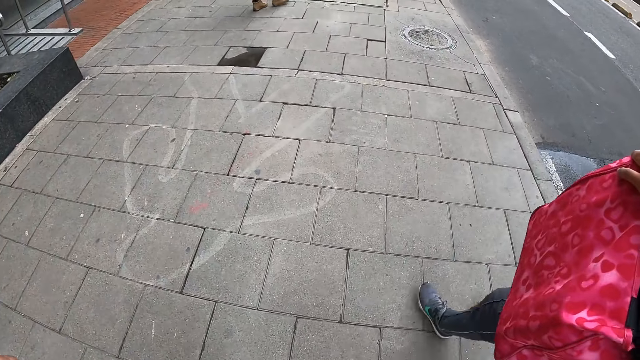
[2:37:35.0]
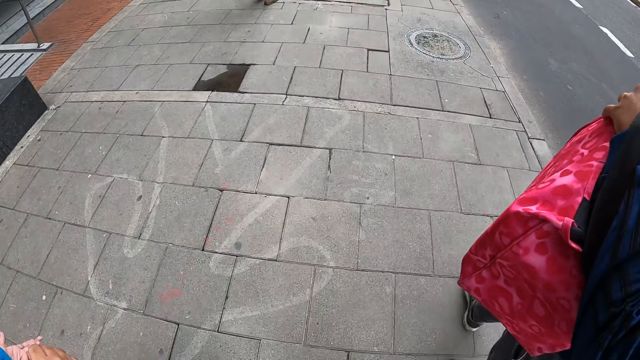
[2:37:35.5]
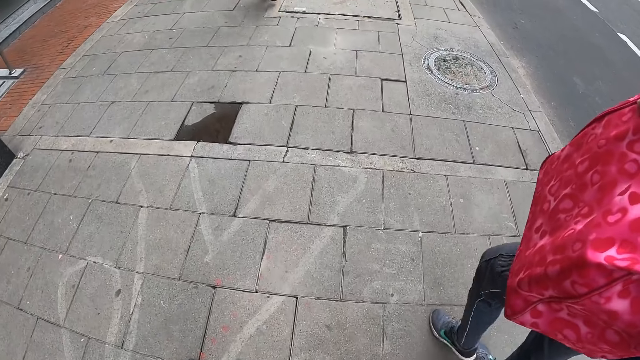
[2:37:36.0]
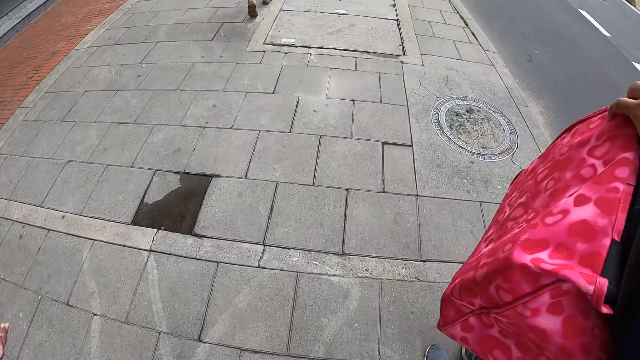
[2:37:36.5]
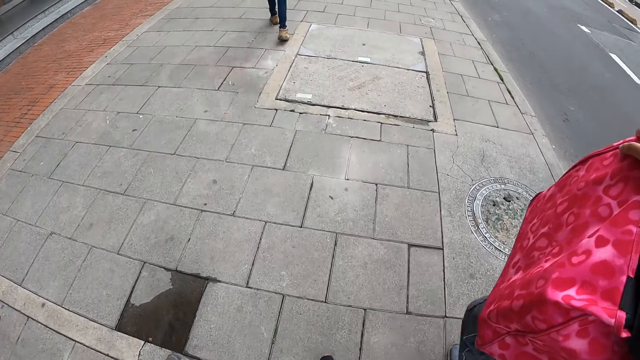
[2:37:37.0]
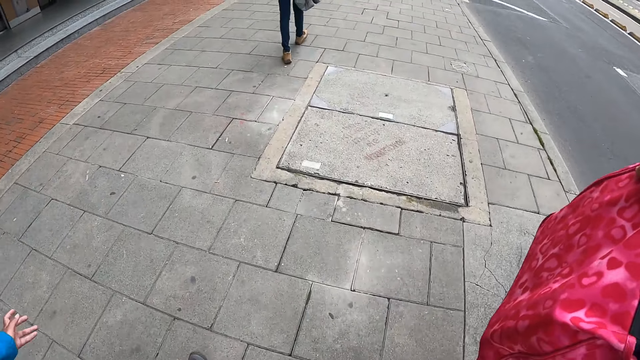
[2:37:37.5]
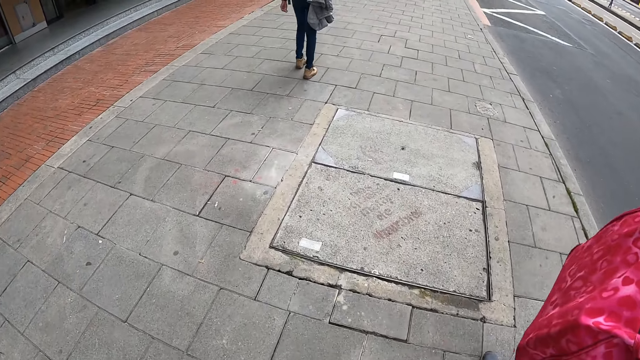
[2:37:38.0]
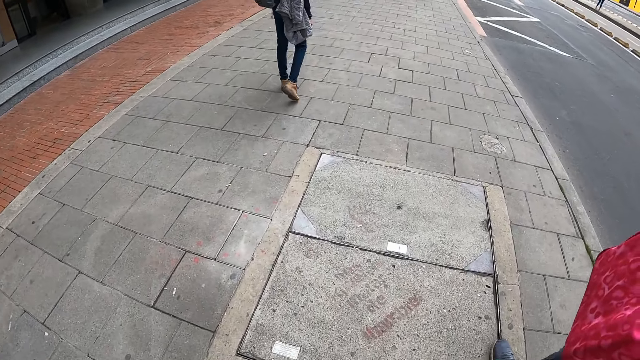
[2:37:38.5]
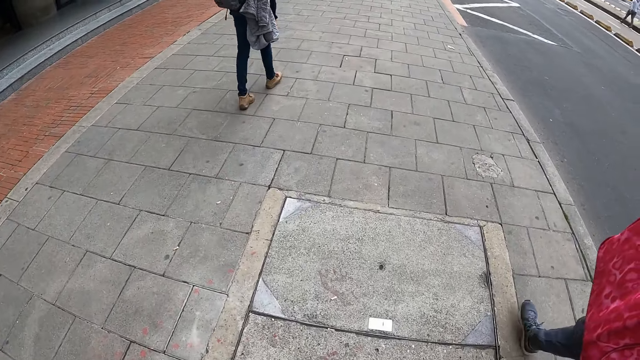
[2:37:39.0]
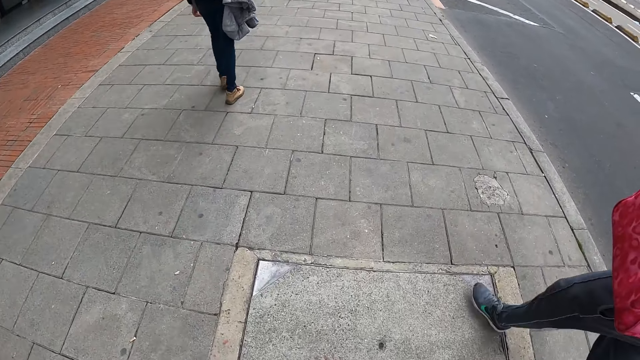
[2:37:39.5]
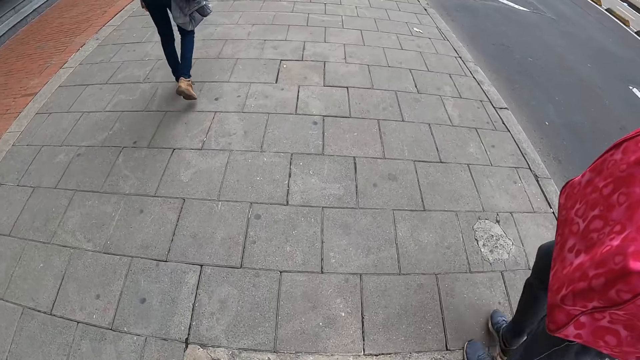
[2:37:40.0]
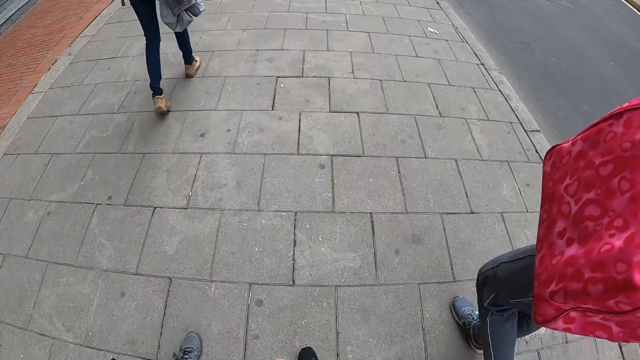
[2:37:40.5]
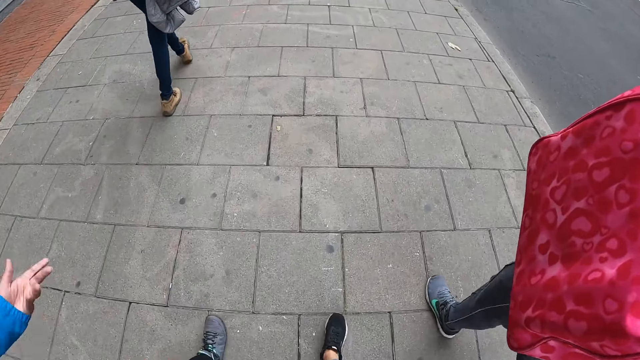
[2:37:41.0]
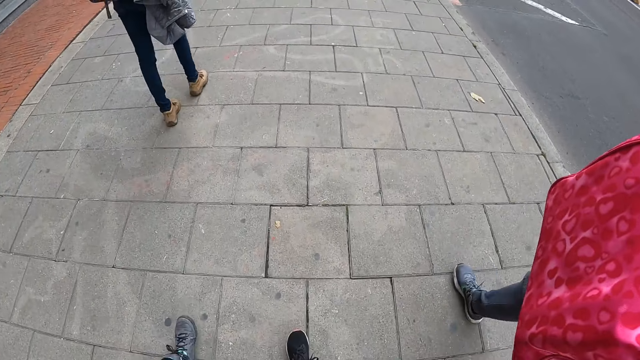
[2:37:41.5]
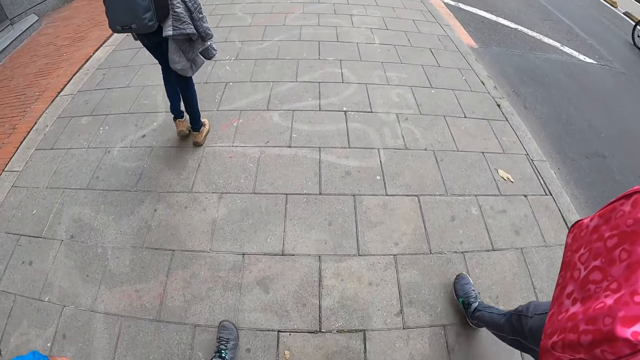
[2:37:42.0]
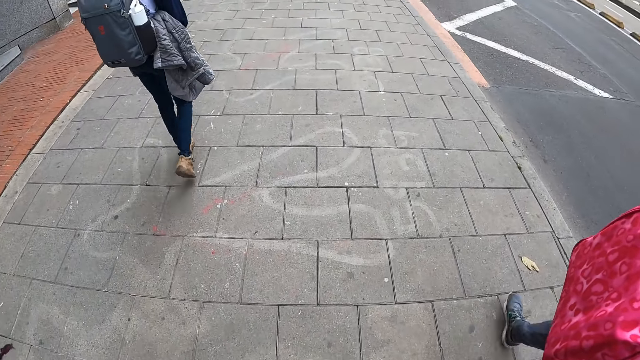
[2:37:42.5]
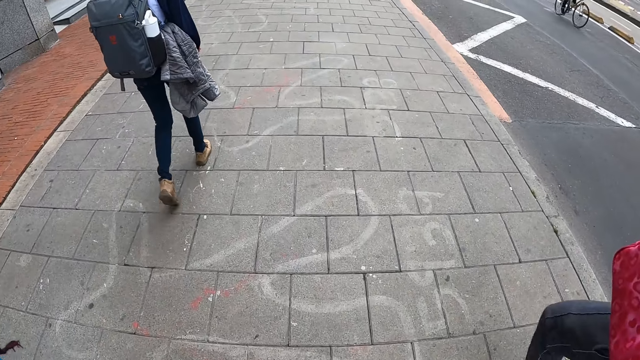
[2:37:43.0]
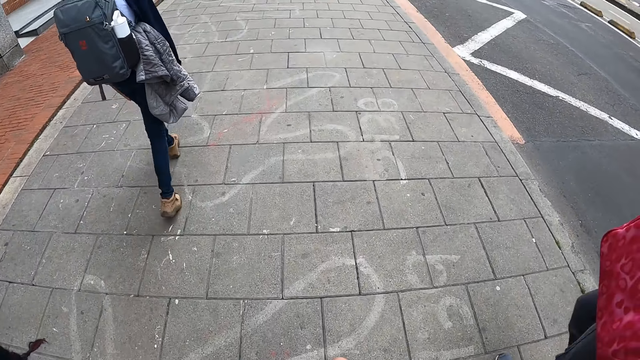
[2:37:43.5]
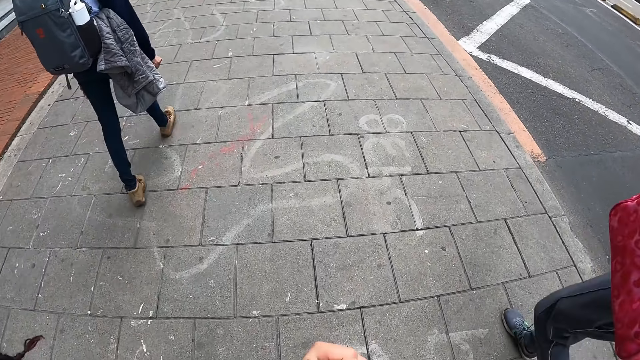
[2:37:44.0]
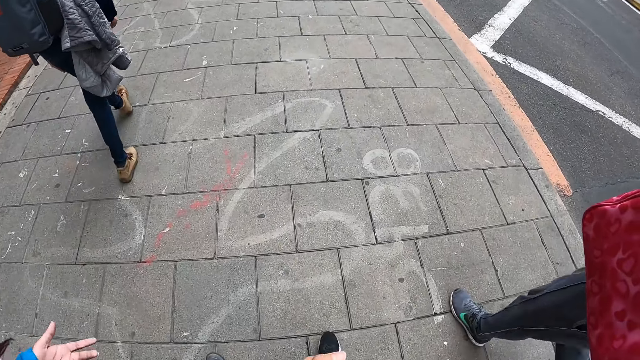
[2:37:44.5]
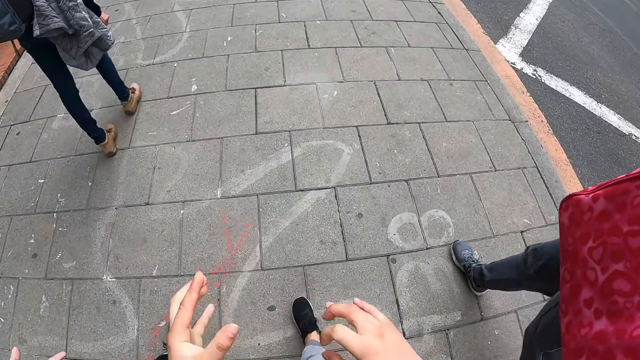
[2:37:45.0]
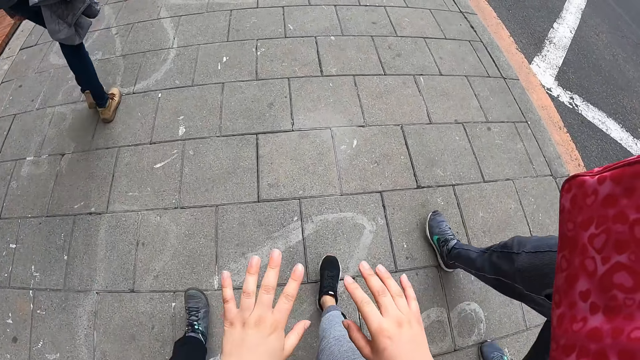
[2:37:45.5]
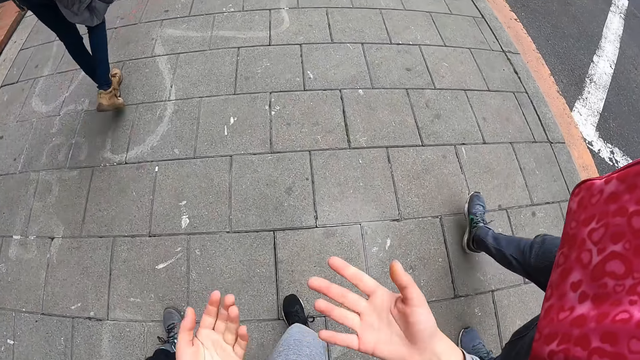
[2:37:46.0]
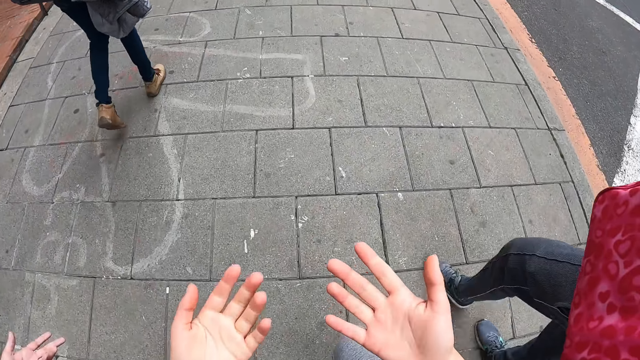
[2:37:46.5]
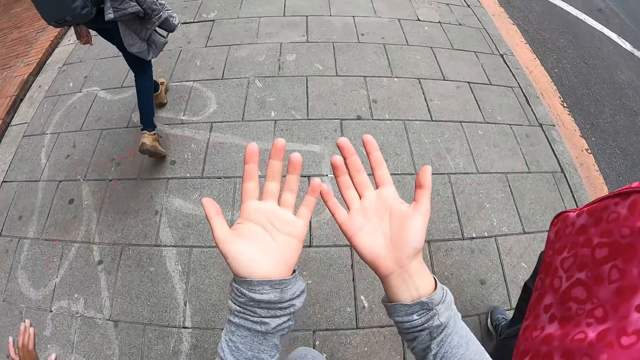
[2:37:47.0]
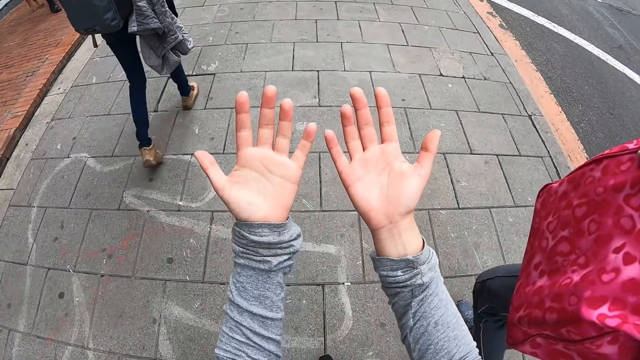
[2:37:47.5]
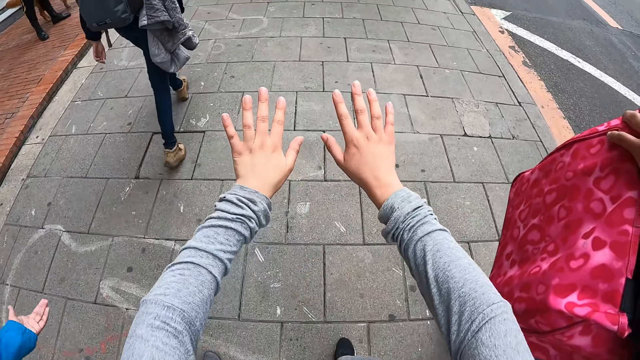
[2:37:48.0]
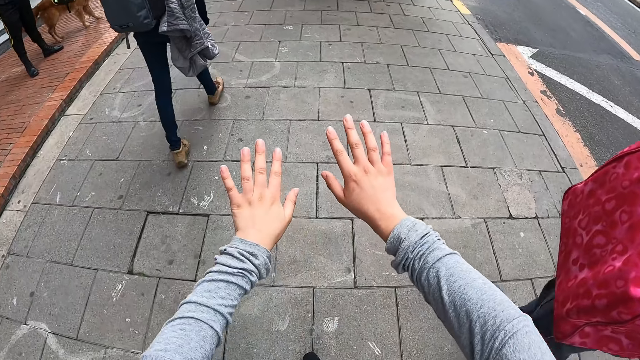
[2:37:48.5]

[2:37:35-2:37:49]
The camera wearer walks alongside other people. They make gestures with both hands.

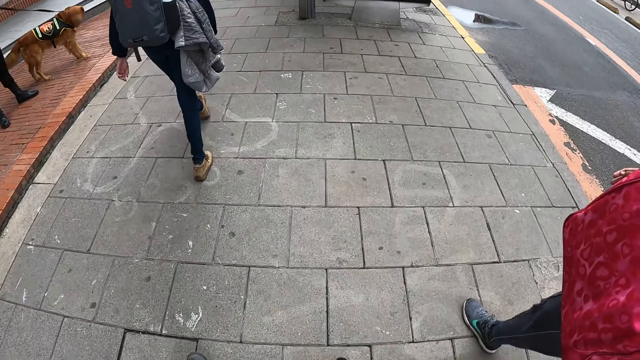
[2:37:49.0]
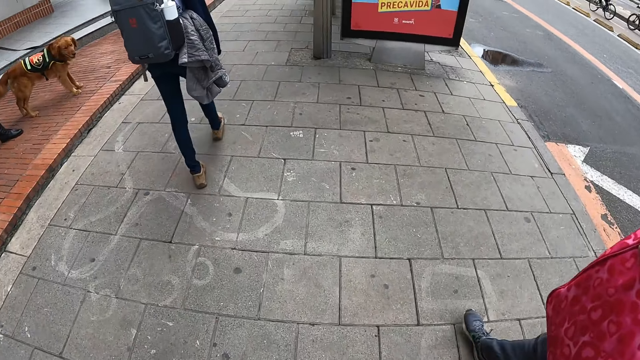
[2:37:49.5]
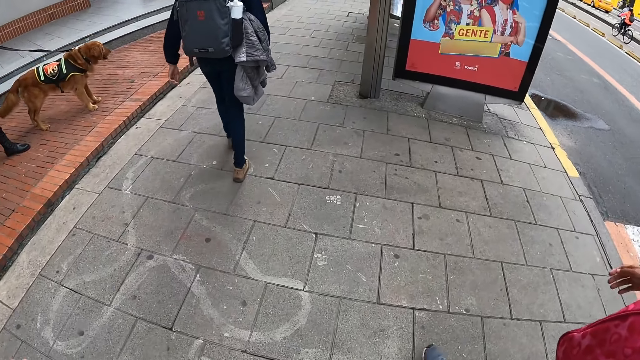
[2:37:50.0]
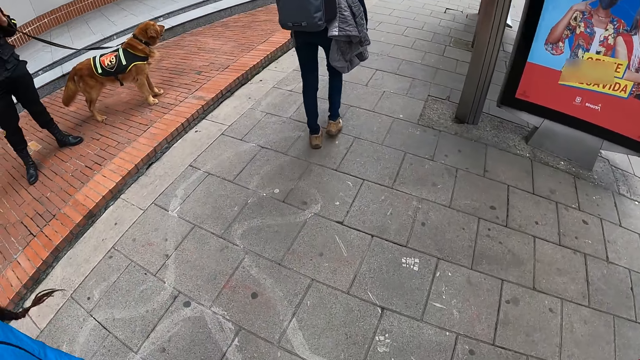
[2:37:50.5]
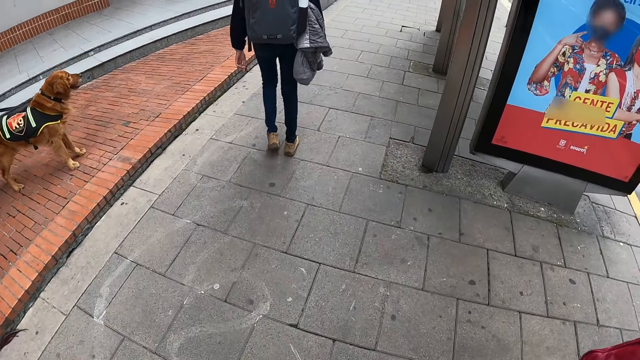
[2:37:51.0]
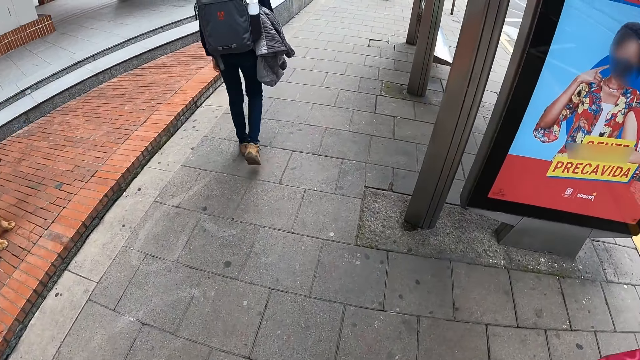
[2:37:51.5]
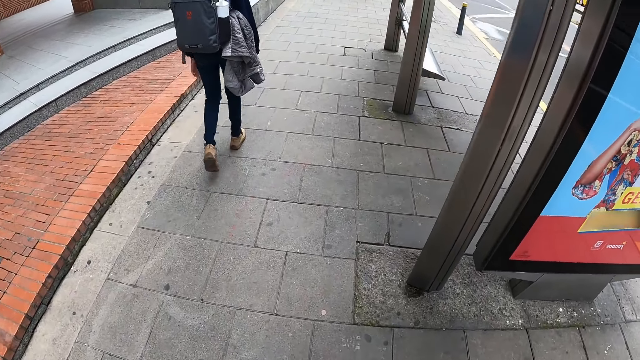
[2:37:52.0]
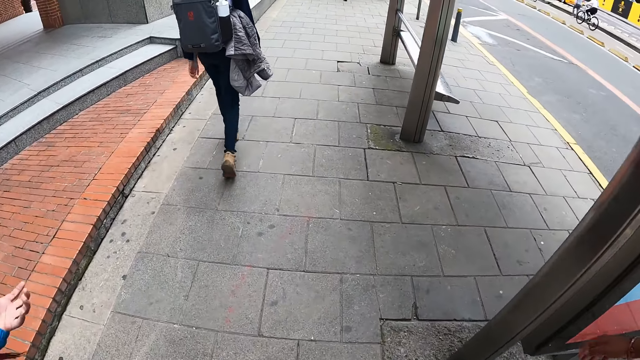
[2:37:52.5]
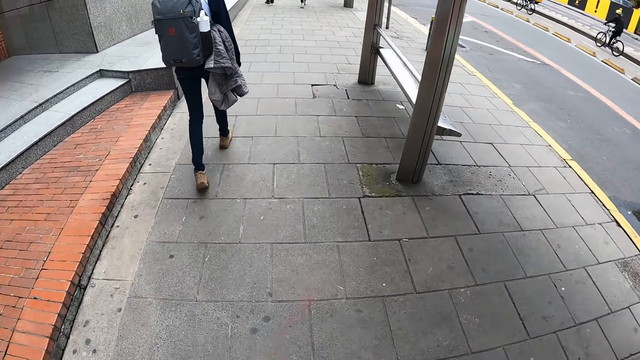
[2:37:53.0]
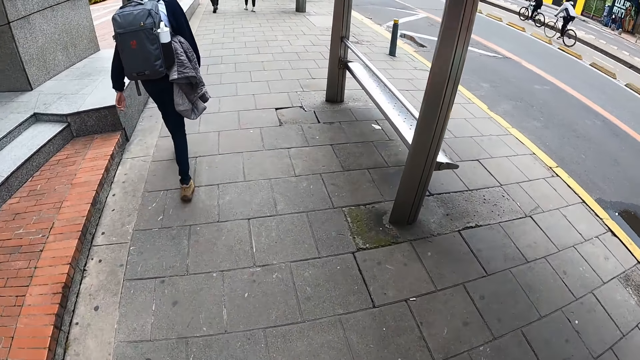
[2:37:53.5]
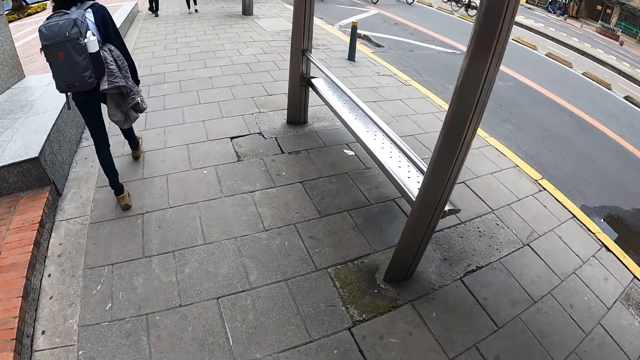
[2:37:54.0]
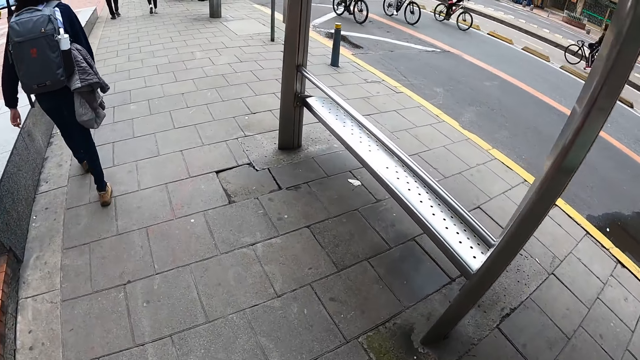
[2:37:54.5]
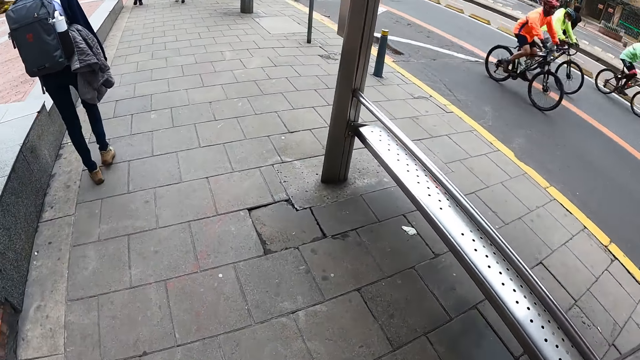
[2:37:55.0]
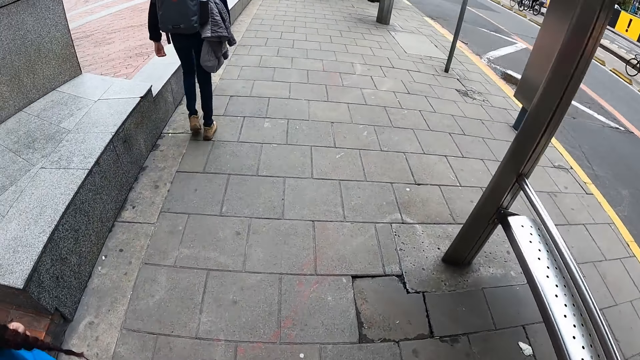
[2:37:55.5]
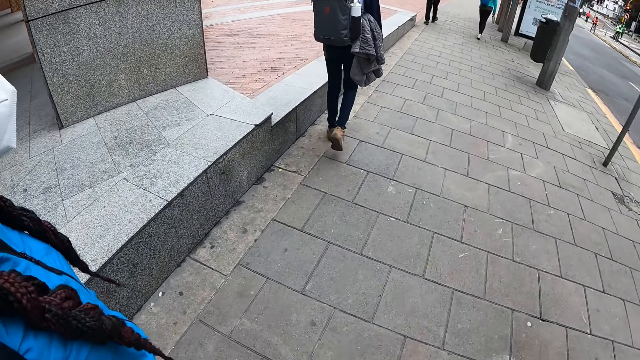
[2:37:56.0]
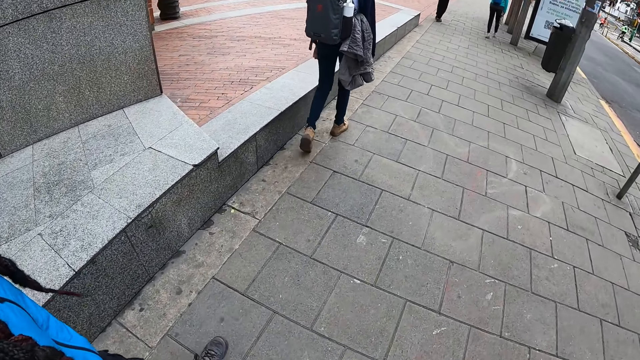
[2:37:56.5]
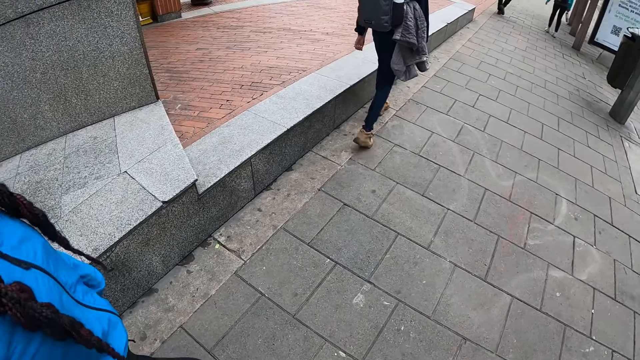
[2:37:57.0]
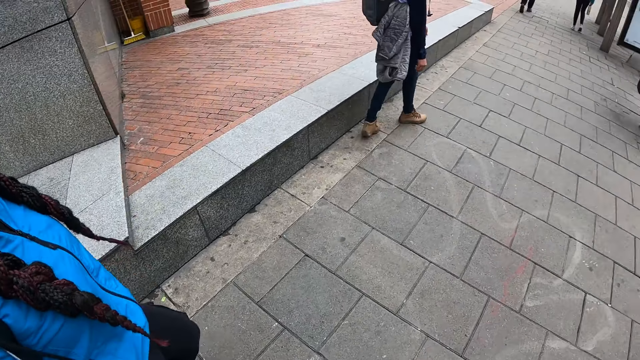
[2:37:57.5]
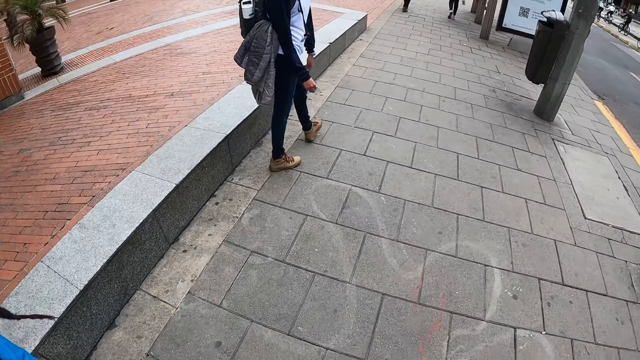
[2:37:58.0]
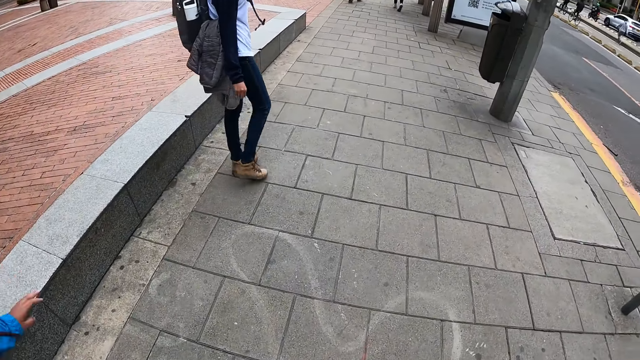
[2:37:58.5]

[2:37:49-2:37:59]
The camera wearer looks at her hands. A woman makes gestures with her left hand.
